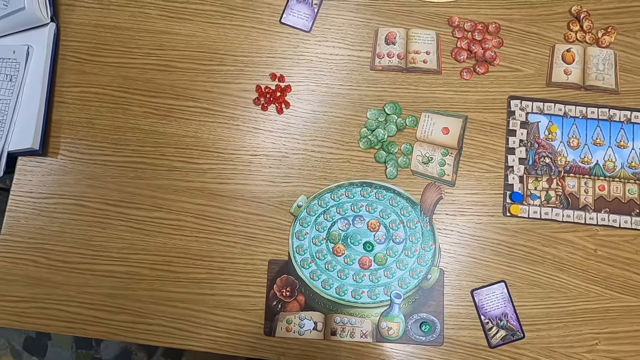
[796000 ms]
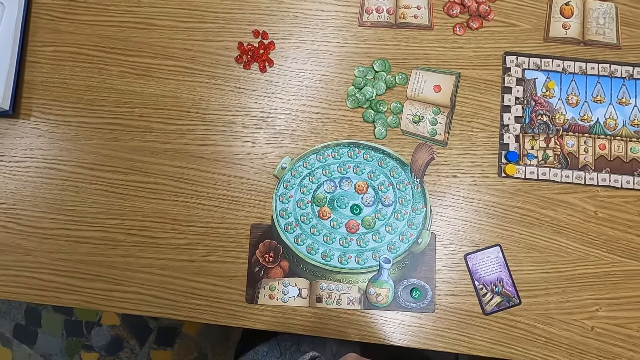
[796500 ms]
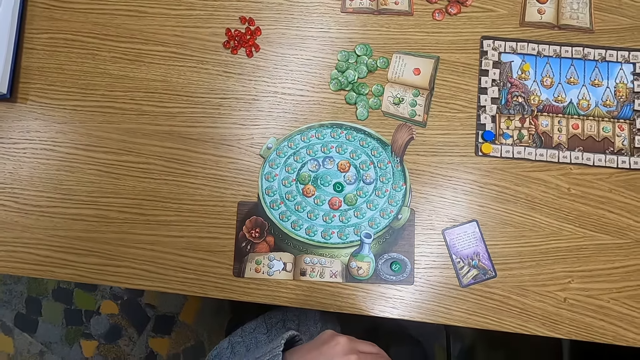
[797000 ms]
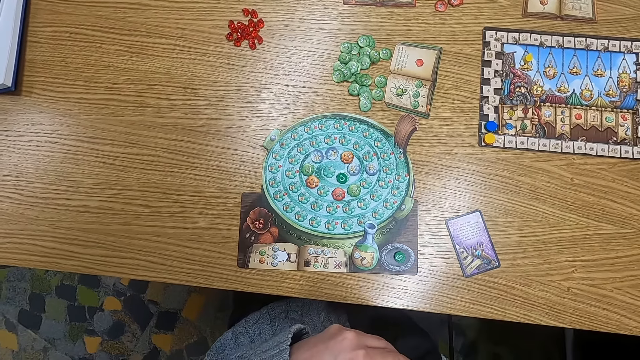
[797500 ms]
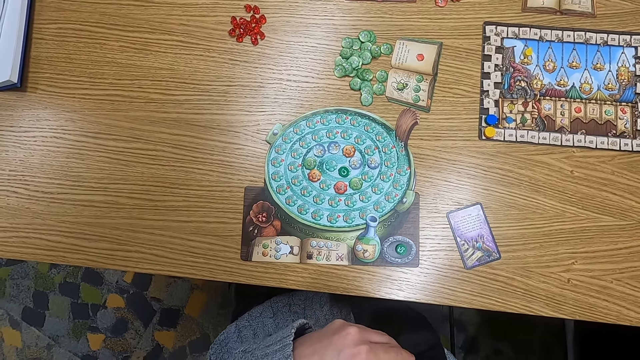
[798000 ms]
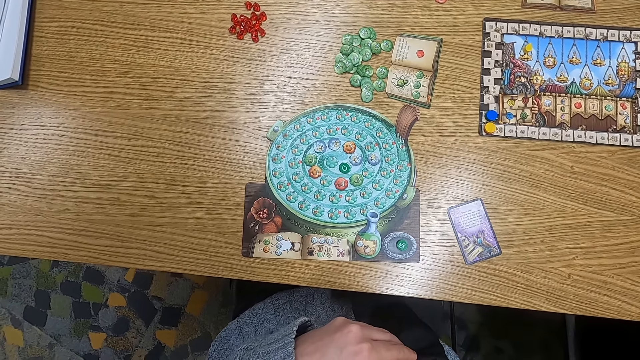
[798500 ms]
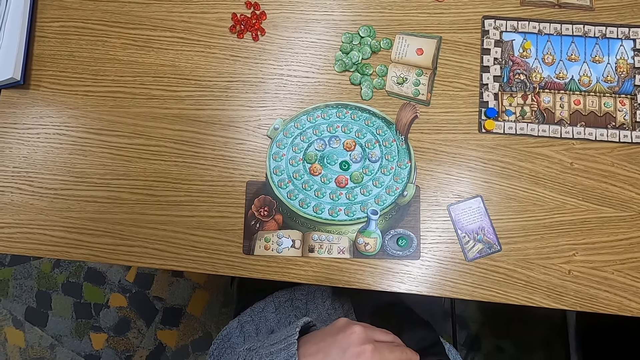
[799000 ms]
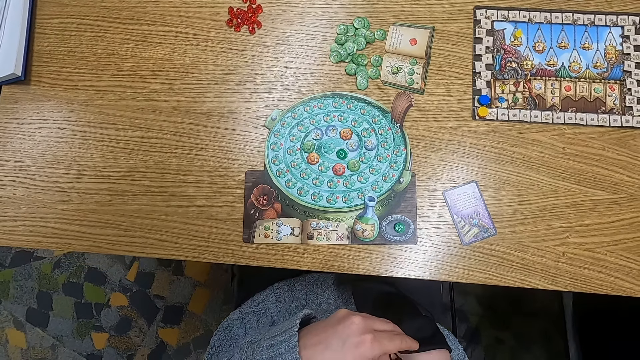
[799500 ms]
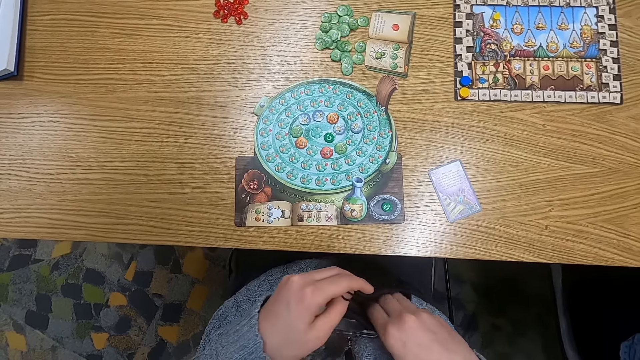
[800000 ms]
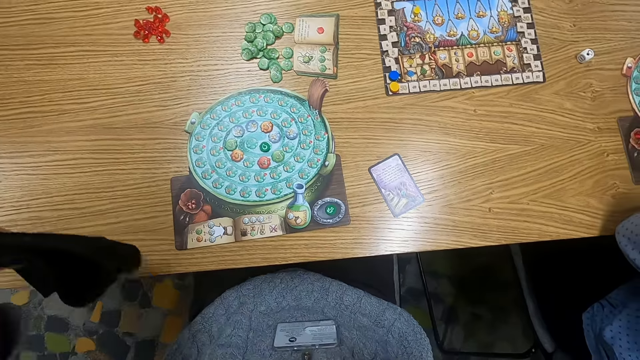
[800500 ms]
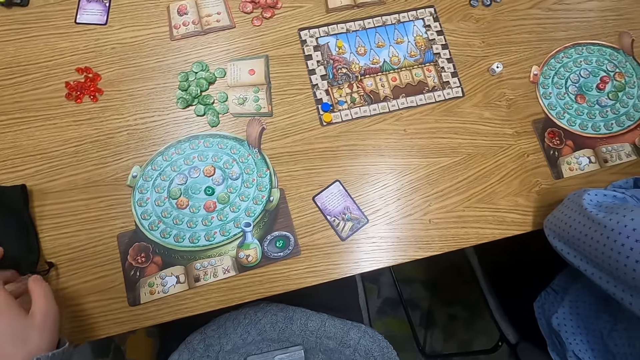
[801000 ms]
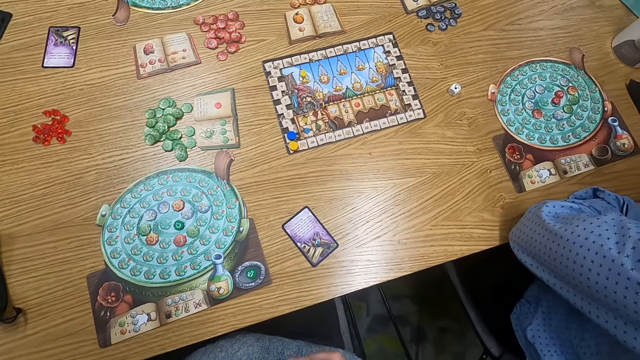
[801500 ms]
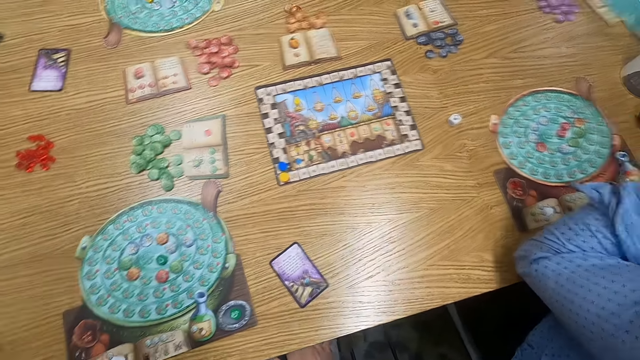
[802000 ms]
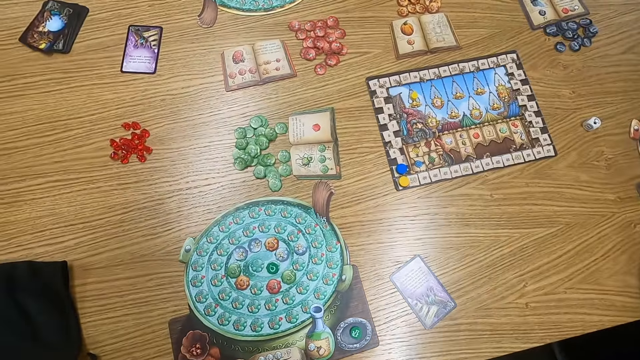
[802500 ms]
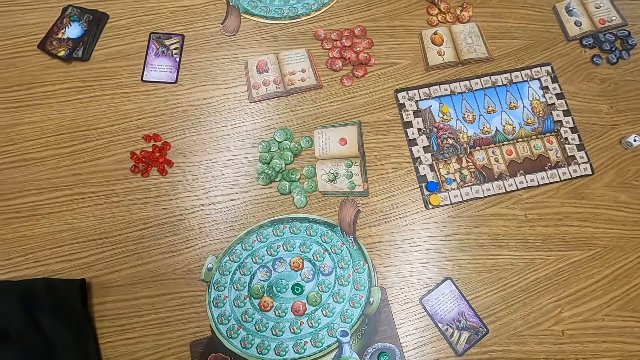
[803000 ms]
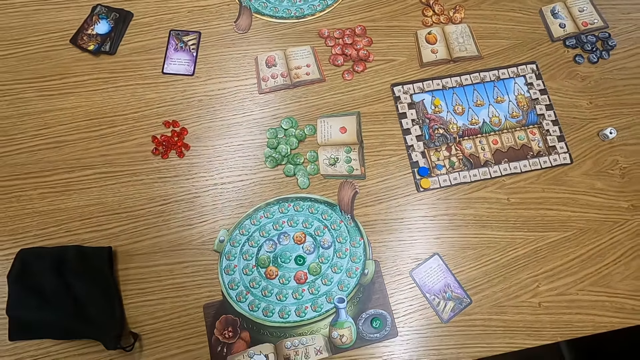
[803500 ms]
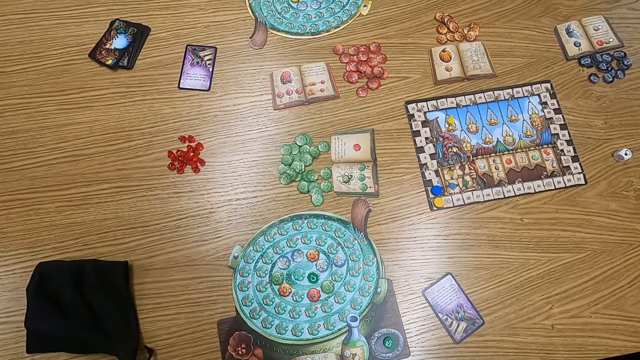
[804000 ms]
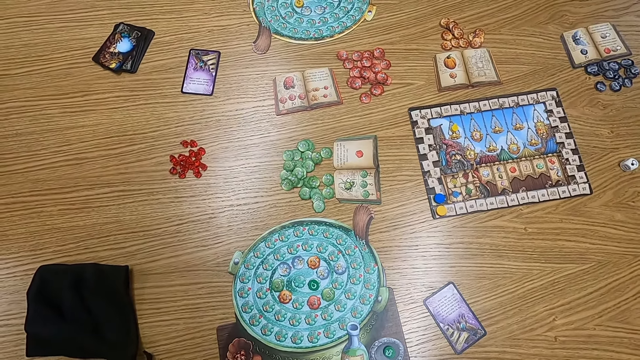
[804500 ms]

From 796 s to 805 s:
The camera wearer holds a cloth bag. They put the cloth bag on the table. They turn around.

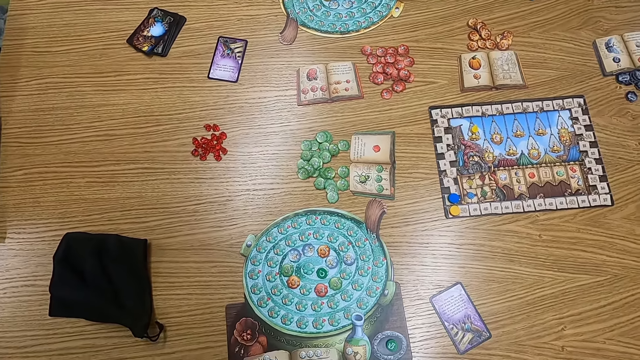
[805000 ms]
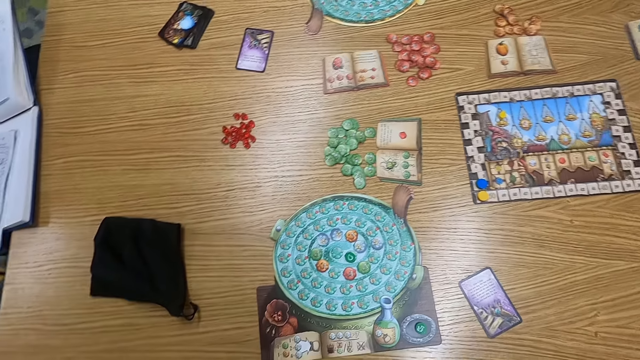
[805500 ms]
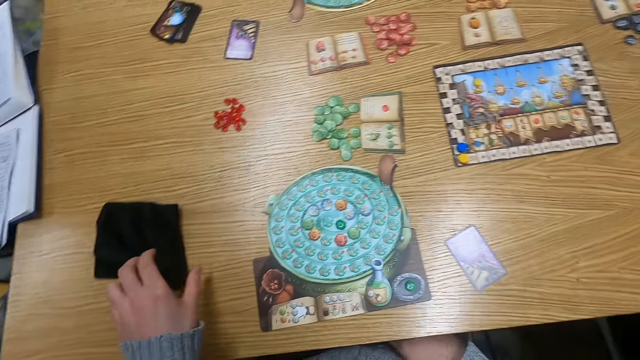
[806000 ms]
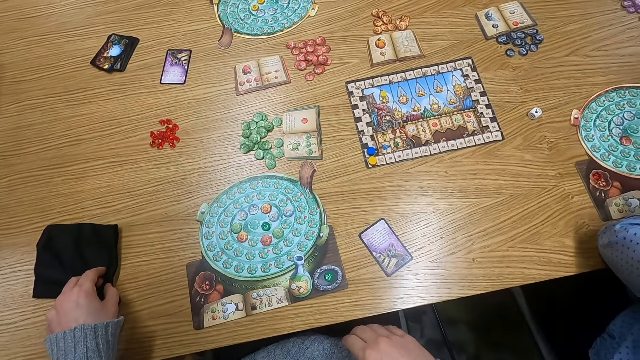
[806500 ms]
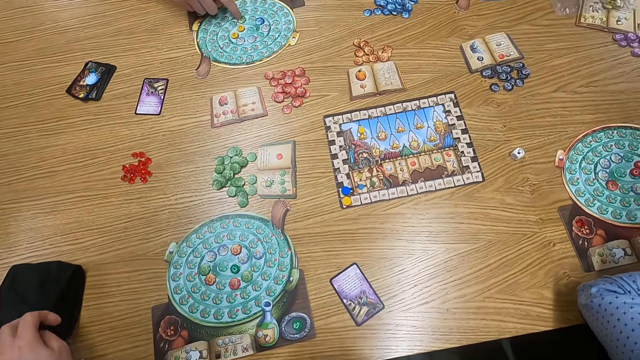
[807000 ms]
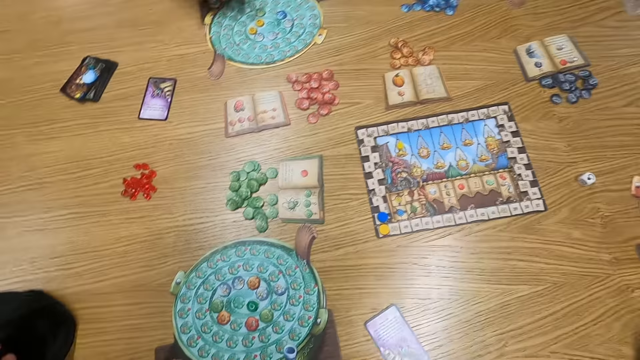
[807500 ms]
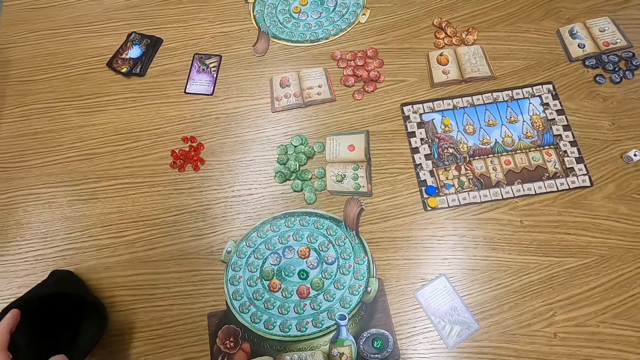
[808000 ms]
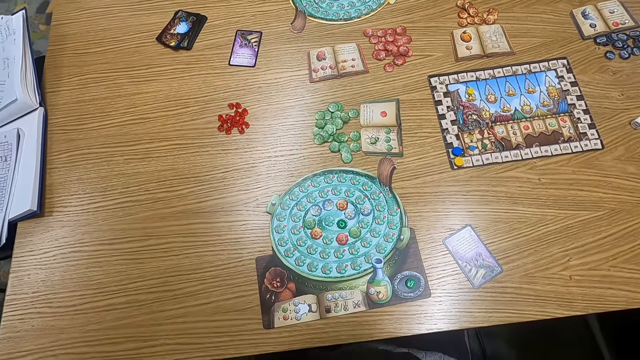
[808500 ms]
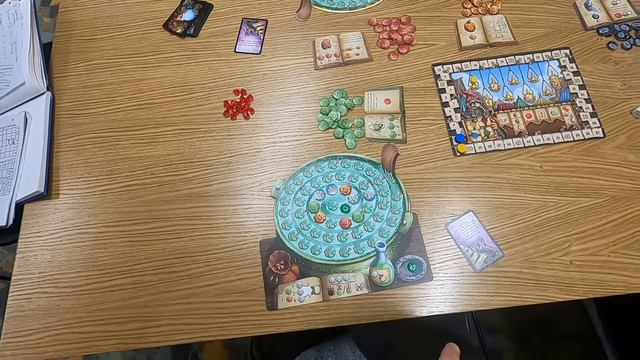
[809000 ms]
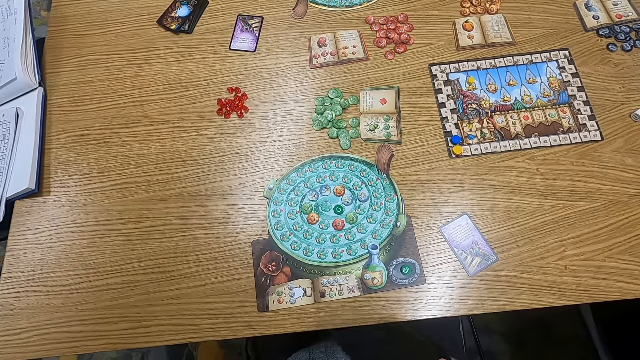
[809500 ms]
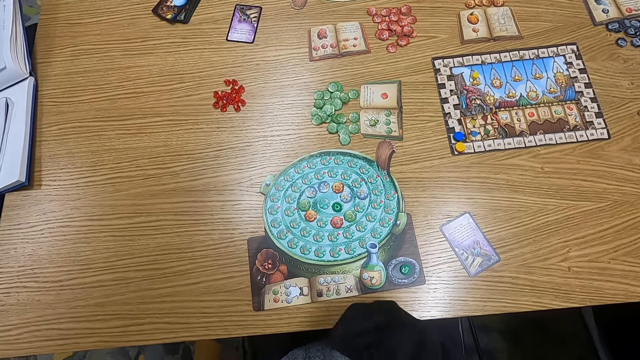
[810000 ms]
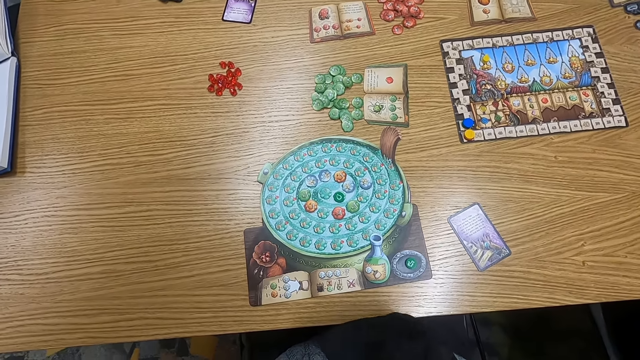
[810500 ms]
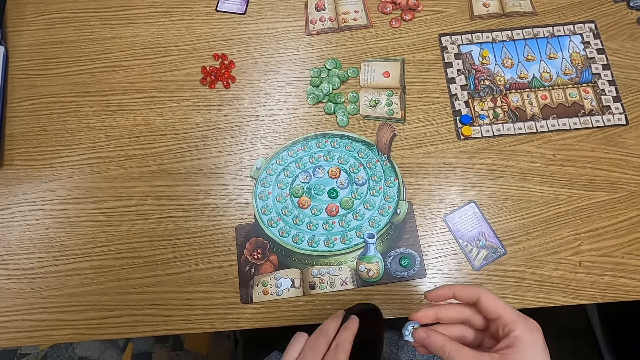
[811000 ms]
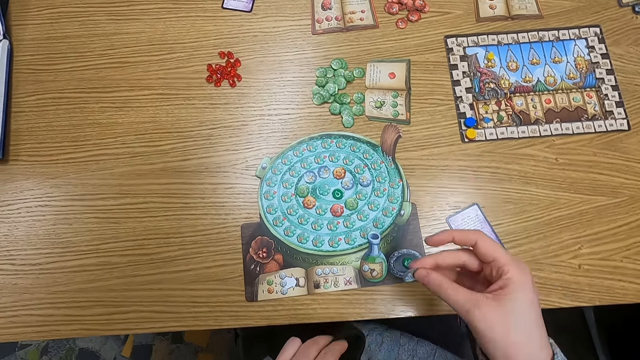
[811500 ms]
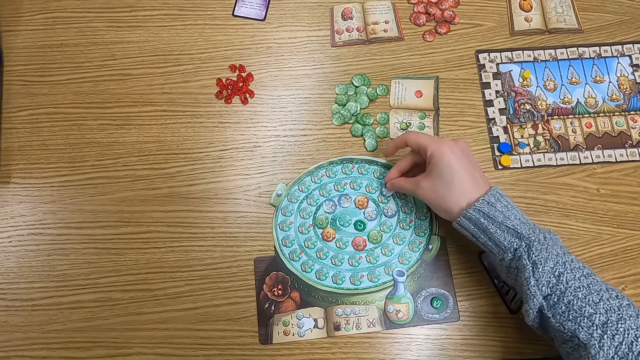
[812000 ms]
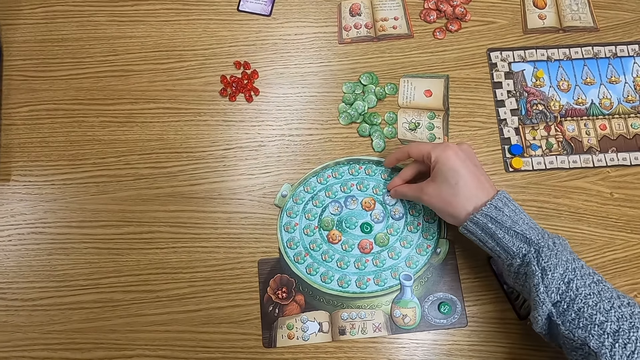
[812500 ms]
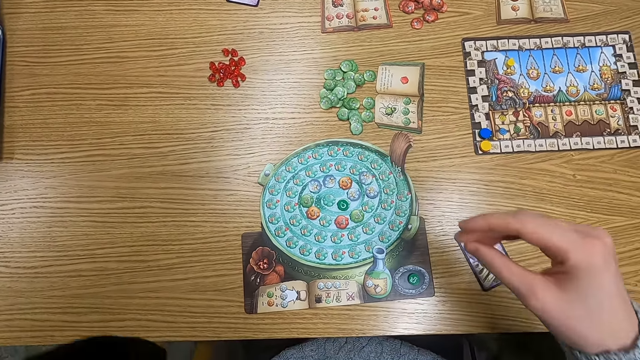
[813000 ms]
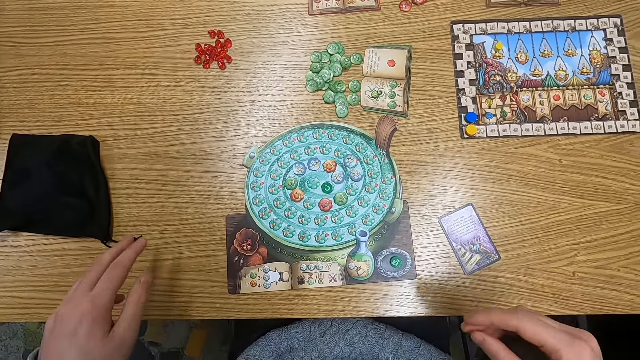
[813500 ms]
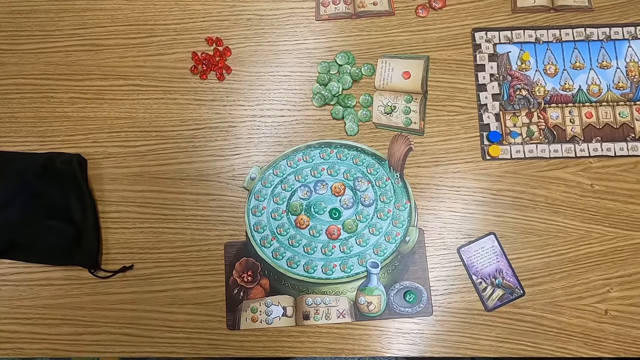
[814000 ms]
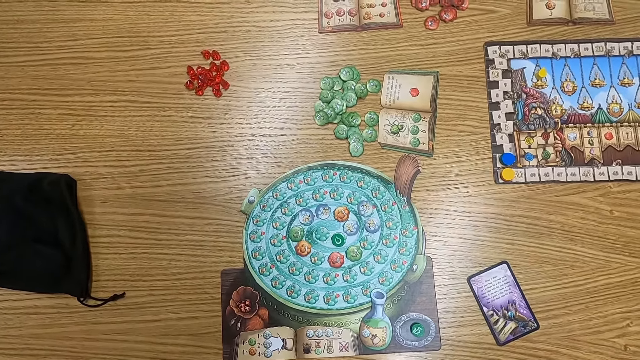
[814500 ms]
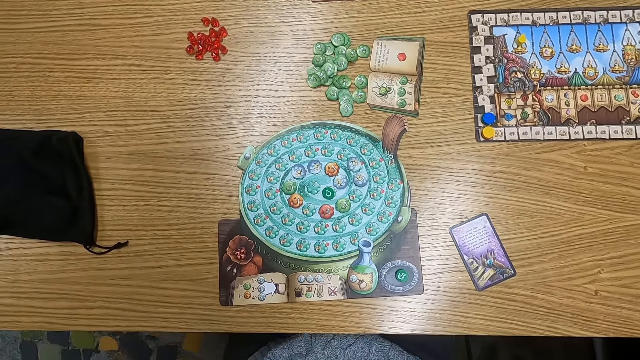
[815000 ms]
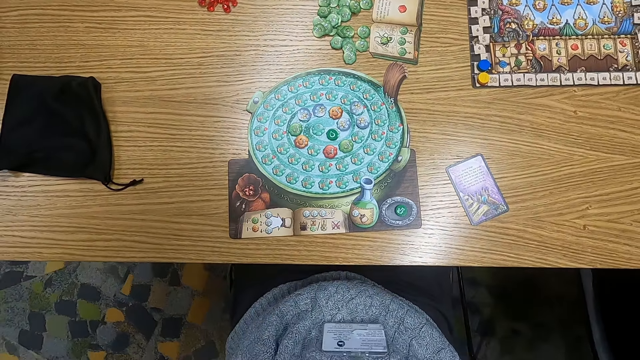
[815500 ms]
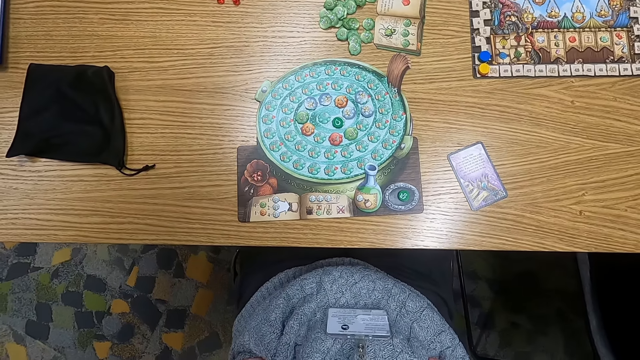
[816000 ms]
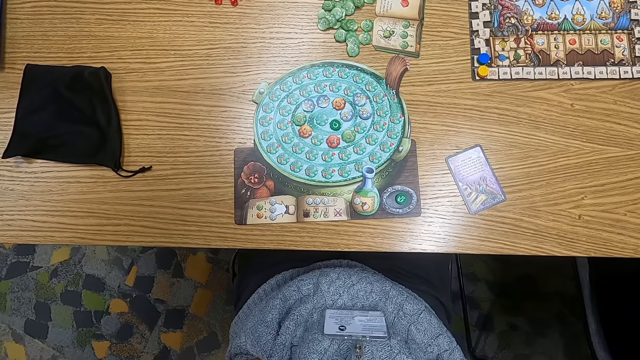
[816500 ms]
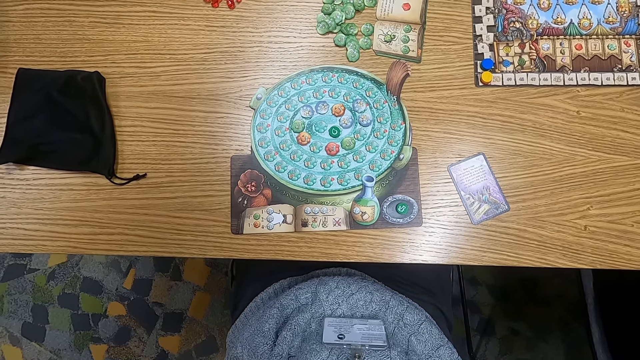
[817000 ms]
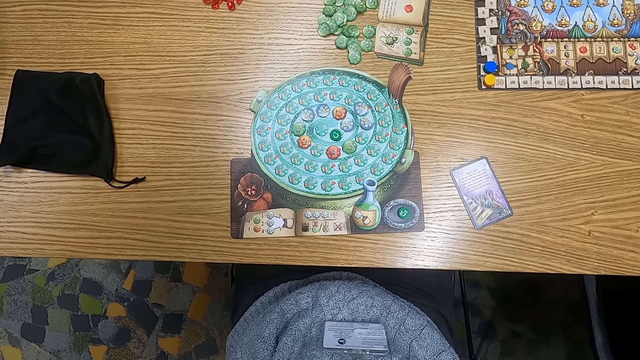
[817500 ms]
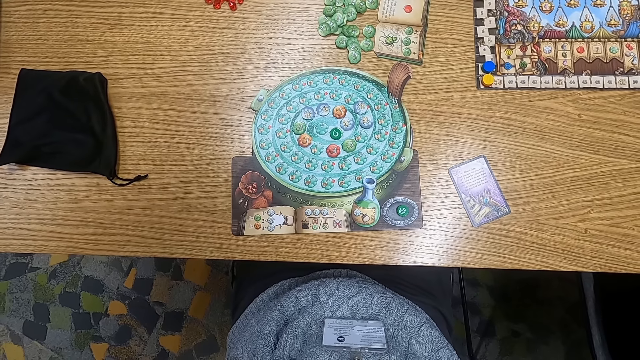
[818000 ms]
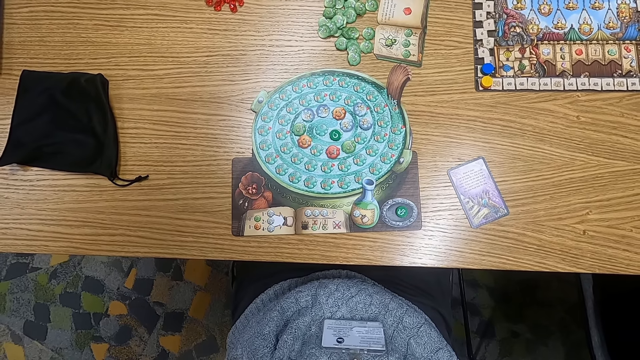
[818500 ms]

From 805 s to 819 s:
The camera wearer holds a cloth bag on the table. They turn around. They pick up the bag. They put a hand in the cloth bag. They pick up a counter or point token from the bag. They hold the point token. They put the point token on the table. They put the cloth bag on the table. They turn around.
